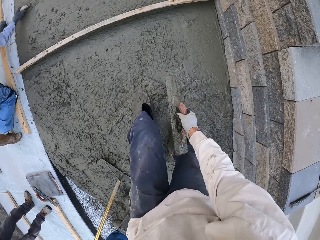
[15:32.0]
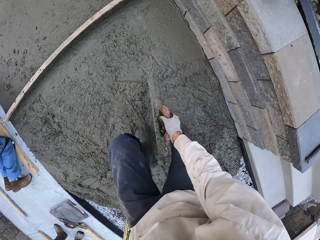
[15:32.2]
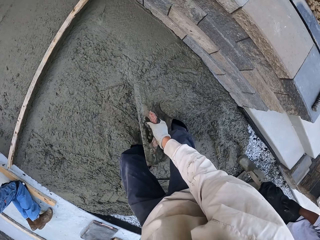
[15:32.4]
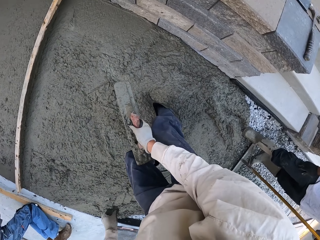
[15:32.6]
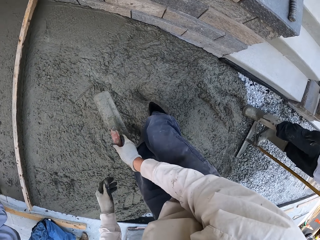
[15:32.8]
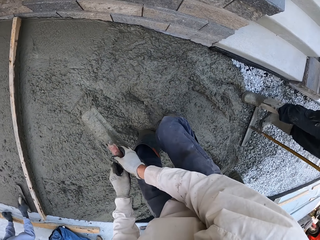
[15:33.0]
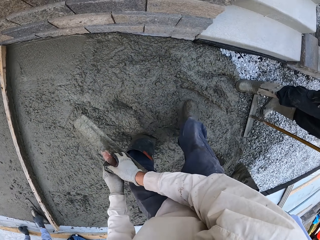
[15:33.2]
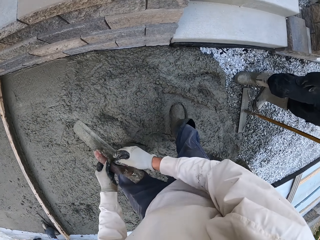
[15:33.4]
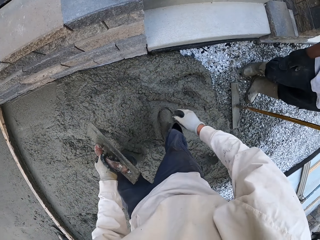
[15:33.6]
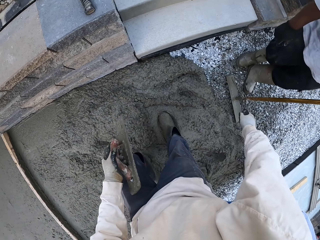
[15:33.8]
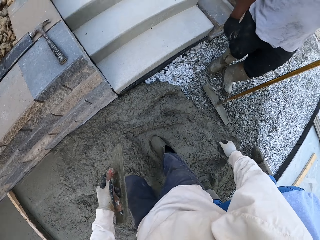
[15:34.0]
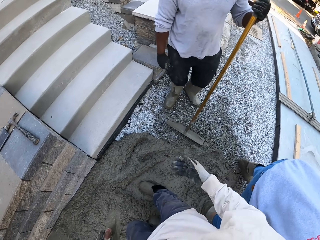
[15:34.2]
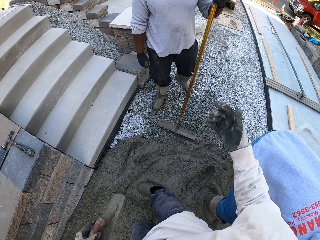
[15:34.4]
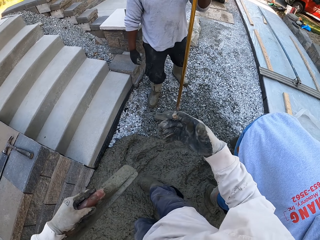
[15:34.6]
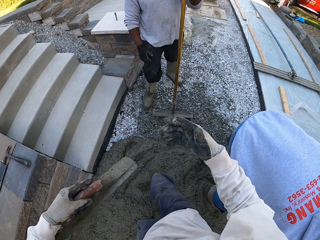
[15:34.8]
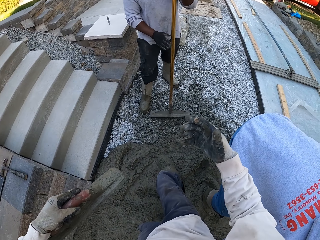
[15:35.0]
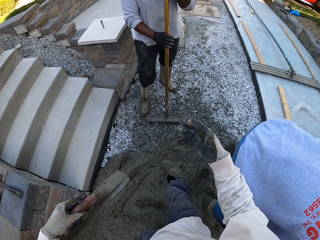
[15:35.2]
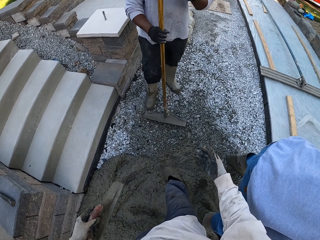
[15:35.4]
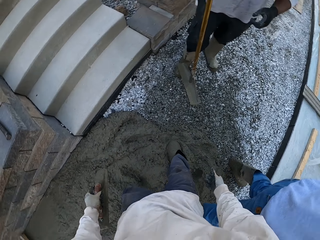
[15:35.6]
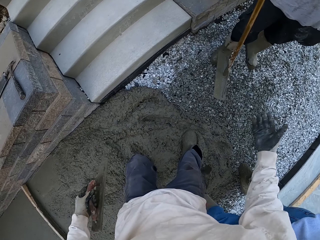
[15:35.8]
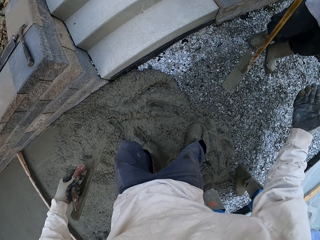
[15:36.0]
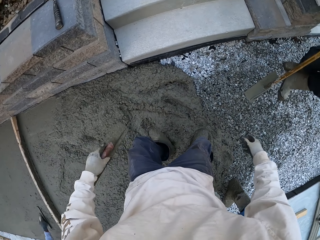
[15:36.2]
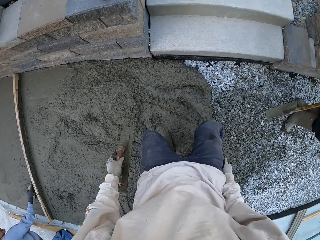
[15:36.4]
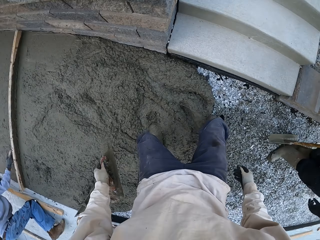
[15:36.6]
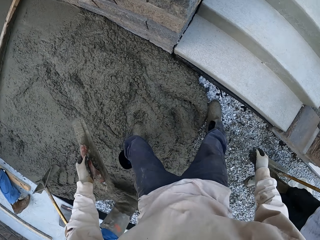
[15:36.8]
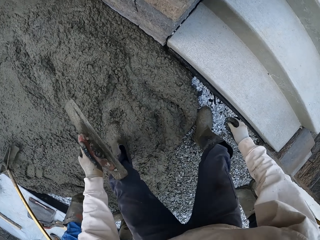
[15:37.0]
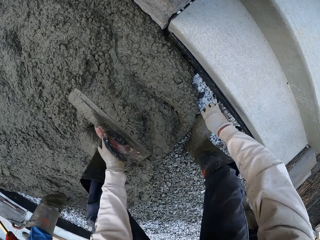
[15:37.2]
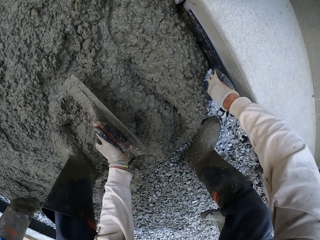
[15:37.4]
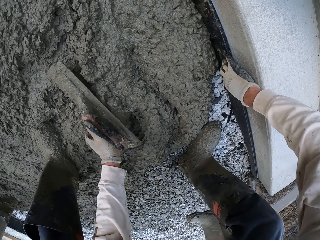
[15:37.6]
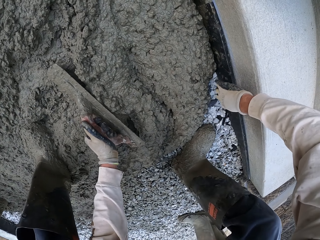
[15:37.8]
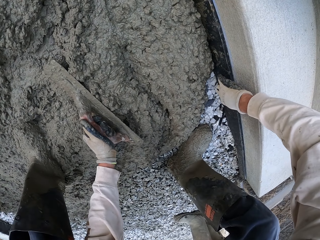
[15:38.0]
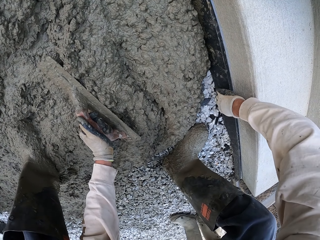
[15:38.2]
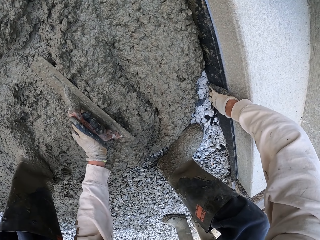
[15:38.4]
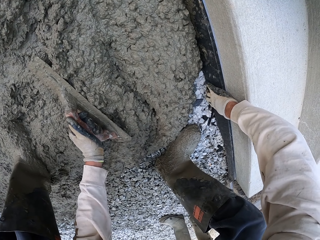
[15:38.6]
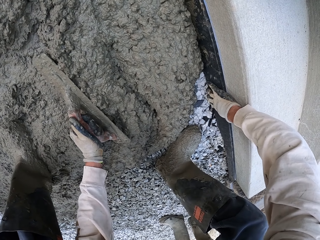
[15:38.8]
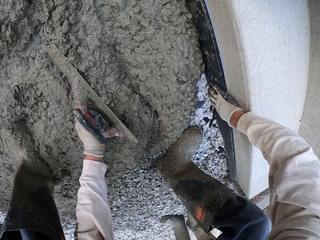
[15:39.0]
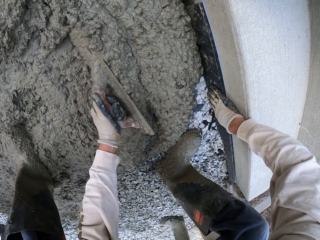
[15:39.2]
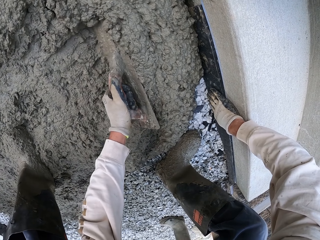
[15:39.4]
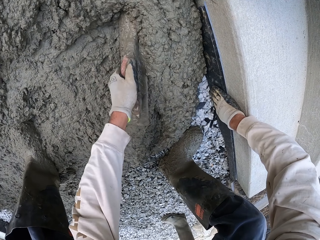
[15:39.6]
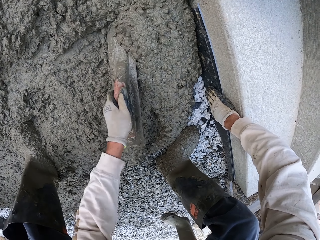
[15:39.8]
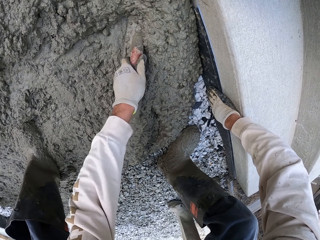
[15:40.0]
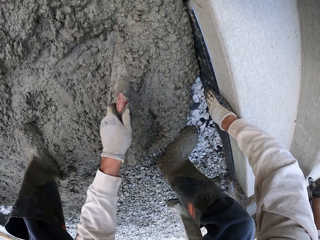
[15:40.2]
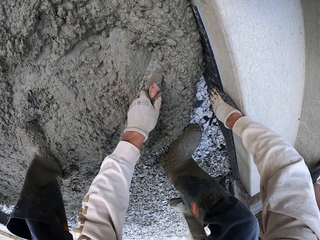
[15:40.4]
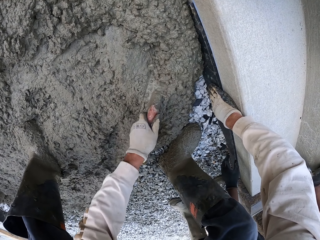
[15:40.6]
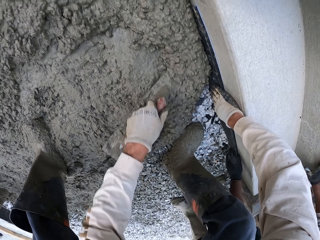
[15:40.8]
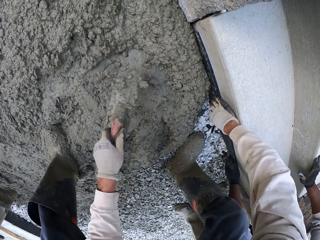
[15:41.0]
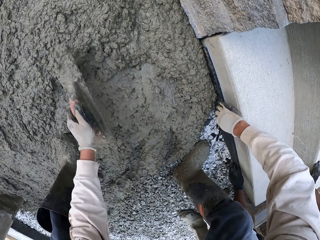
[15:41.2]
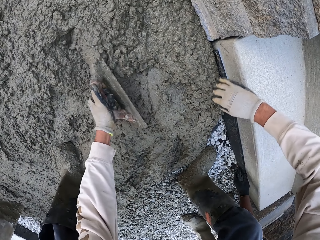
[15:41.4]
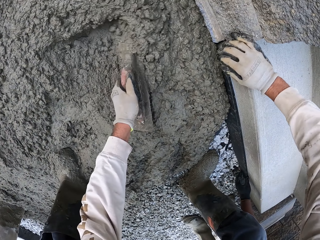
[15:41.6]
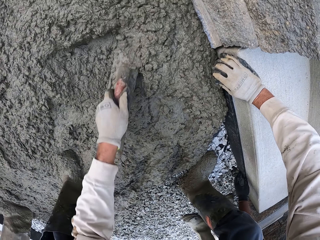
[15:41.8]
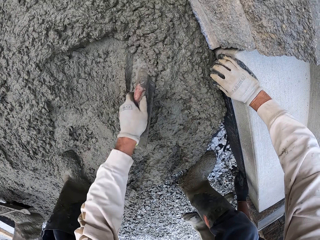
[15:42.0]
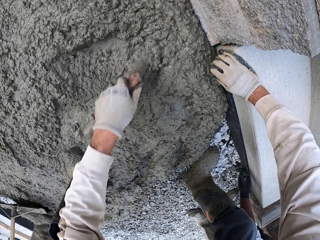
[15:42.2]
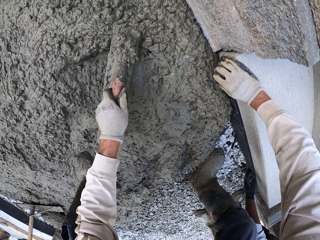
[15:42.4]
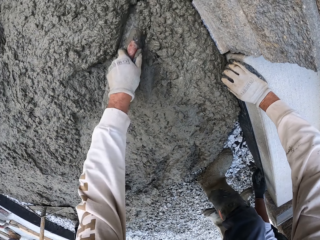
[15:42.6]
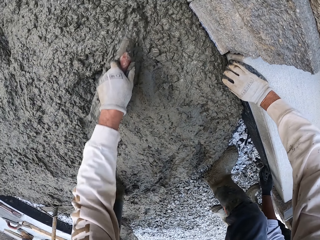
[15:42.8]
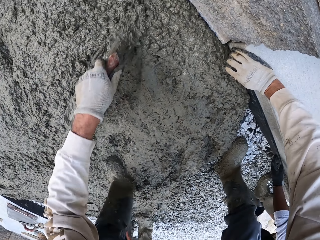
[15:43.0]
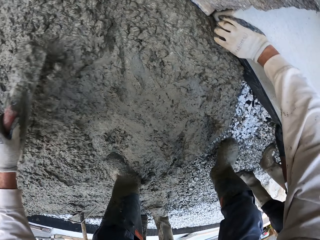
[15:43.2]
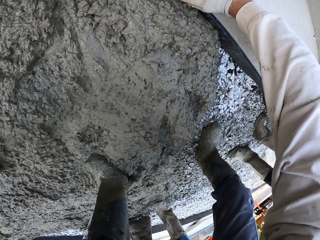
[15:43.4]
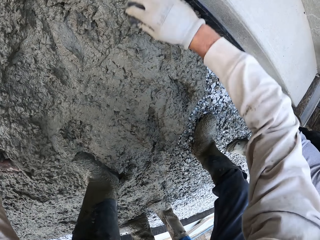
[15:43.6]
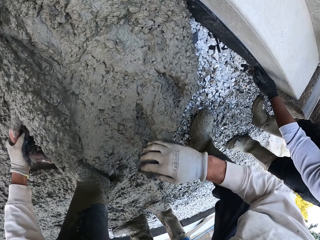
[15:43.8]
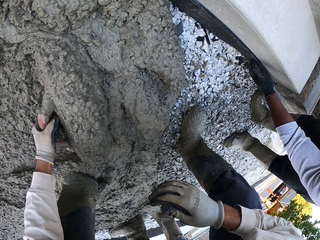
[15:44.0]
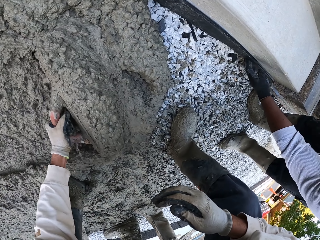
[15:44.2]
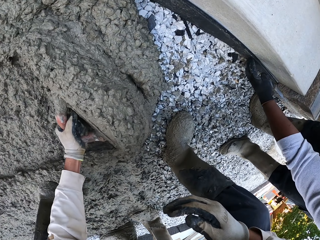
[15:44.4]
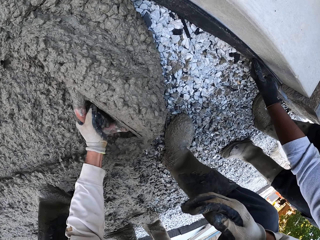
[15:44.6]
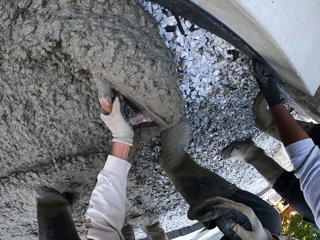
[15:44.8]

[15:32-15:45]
The camera wearer looks around. They talk to a man. They flatten the floor and touch a wood. They flatten the floor. The man touches the wood.

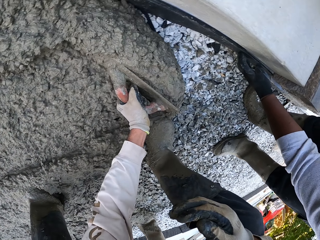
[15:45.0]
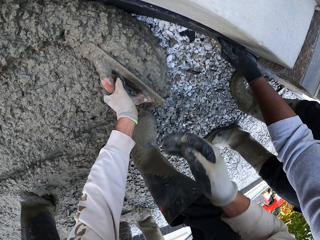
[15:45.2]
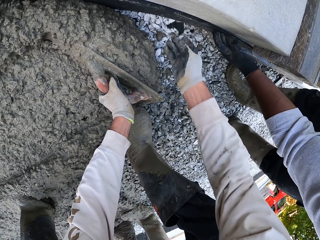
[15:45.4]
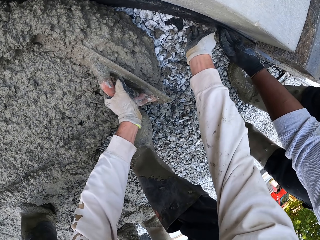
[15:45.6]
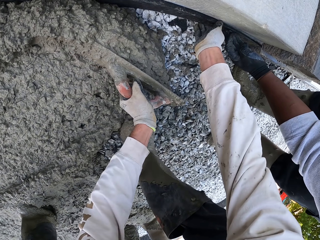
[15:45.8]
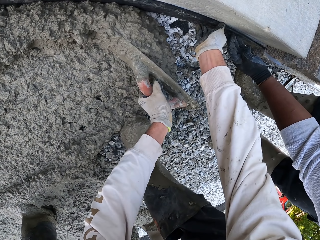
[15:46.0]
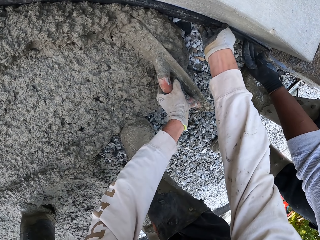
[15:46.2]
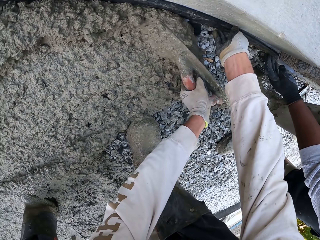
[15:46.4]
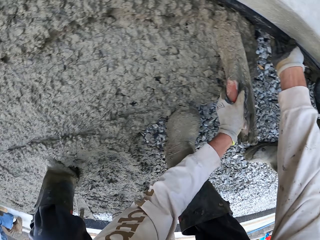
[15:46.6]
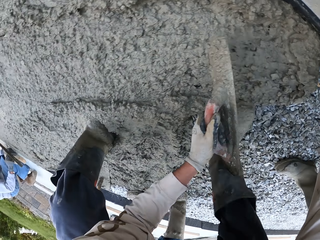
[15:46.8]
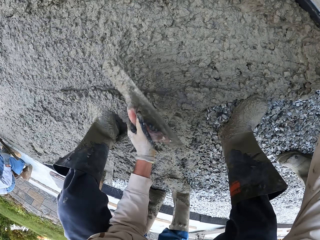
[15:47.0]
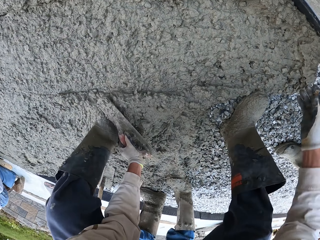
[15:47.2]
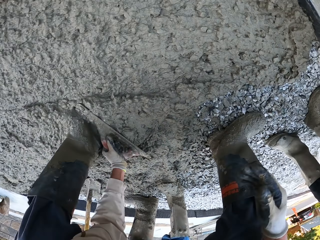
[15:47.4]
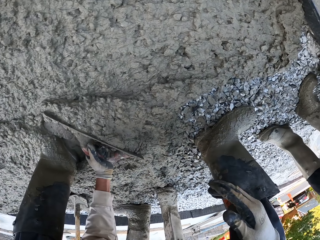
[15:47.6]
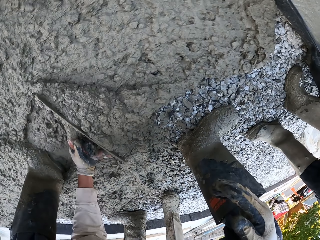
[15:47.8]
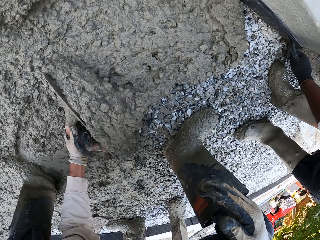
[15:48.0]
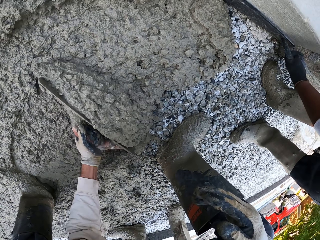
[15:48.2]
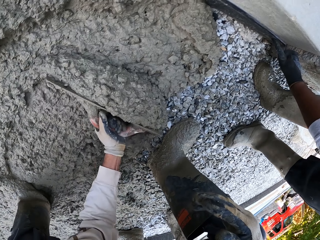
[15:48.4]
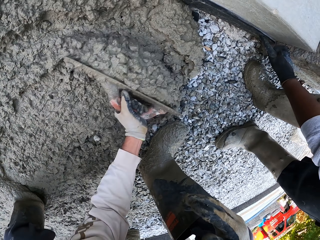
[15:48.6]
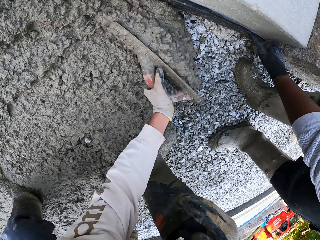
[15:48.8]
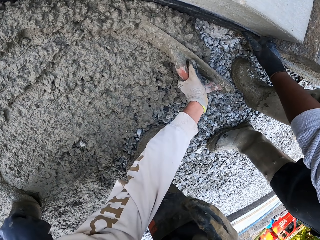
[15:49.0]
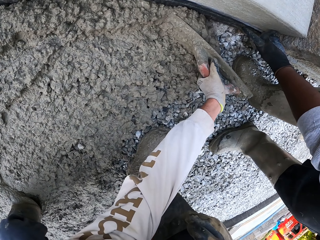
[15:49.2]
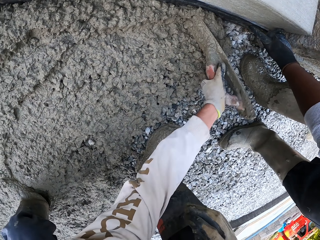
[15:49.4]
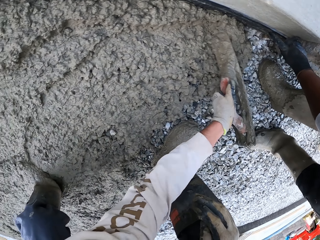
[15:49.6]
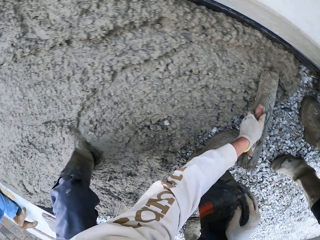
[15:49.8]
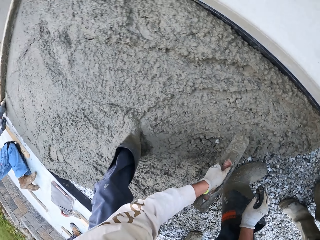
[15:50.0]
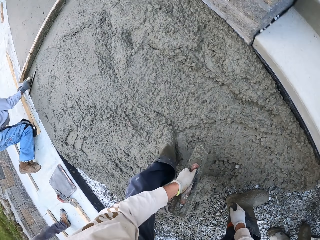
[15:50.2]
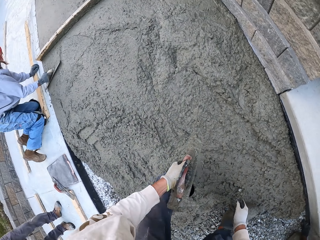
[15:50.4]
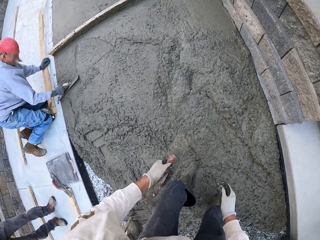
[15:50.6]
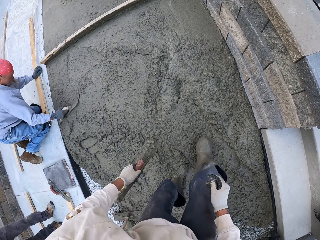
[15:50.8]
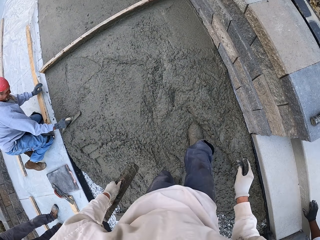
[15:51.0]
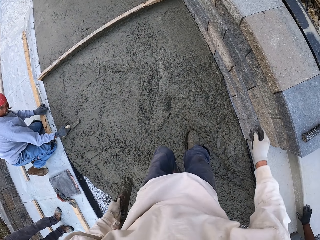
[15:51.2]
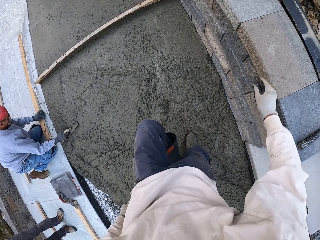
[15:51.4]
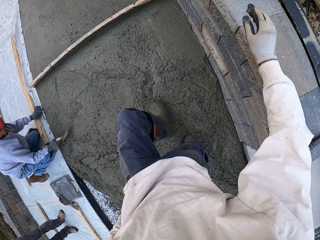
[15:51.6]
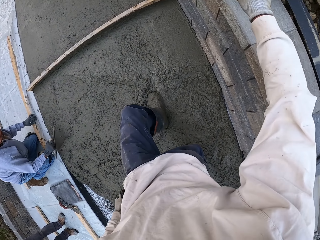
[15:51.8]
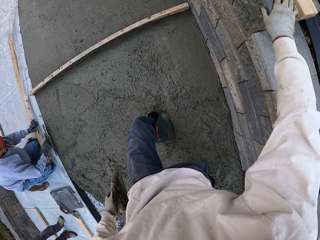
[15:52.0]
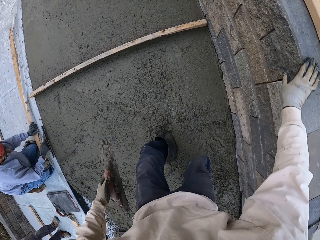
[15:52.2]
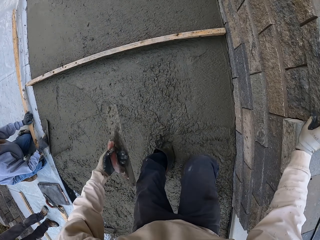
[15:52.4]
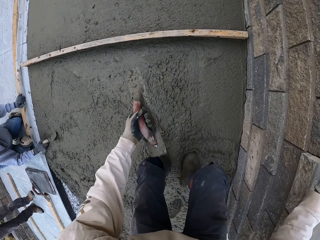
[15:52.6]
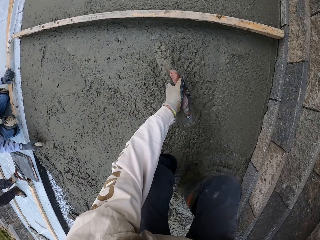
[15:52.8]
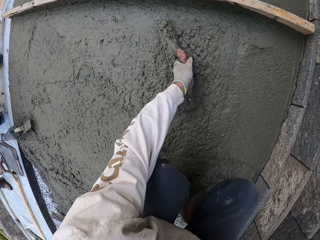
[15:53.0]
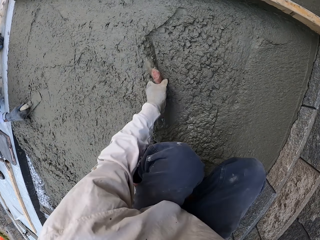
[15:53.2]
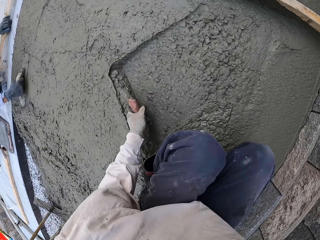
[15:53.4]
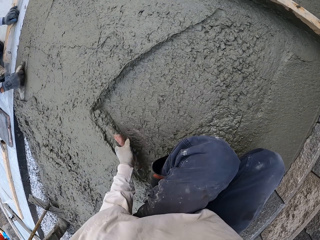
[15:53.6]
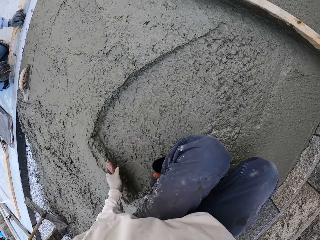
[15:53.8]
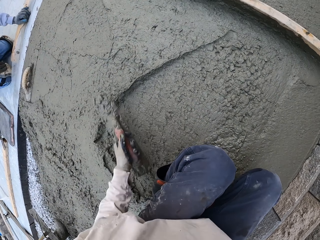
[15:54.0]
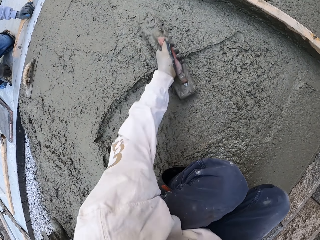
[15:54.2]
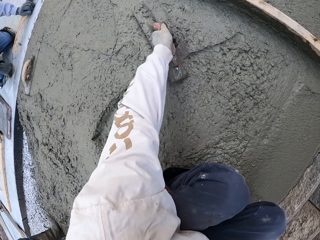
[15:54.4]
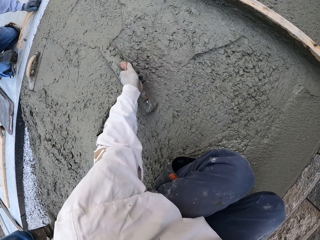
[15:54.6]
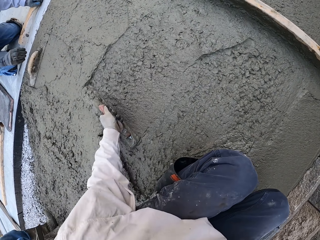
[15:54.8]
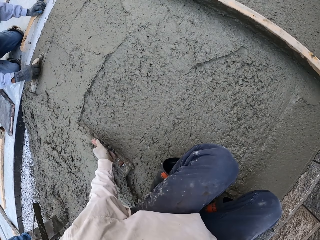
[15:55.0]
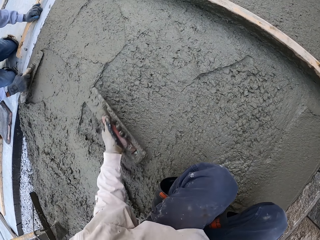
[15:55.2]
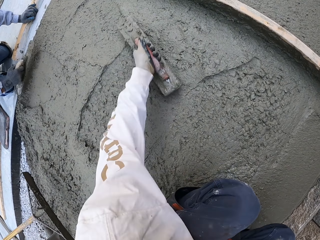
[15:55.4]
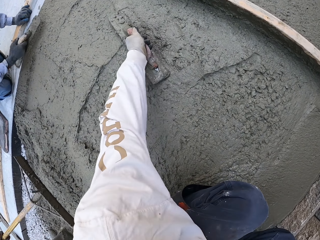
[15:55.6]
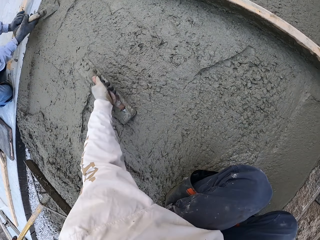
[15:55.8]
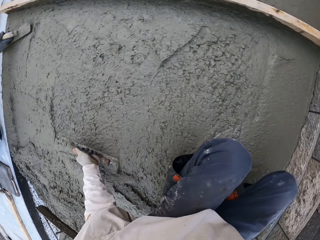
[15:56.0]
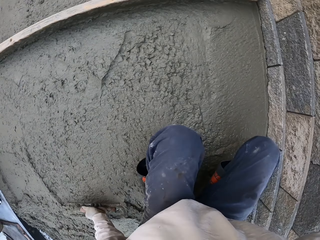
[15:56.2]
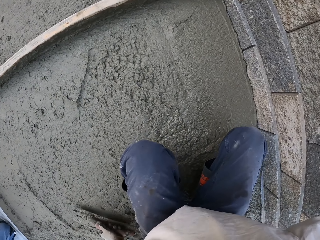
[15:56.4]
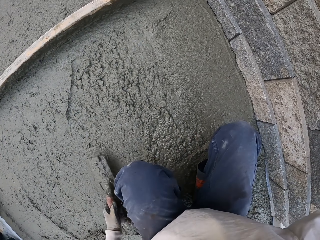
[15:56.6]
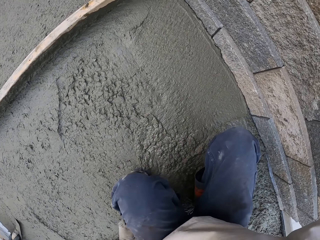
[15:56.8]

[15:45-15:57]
The camera wearer flattens the floor and touches a wood. They spread concrete. A man flattens the floor. The camera wearer walks on the concrete. They align the concrete using a float tool. The man flattens the floor.
